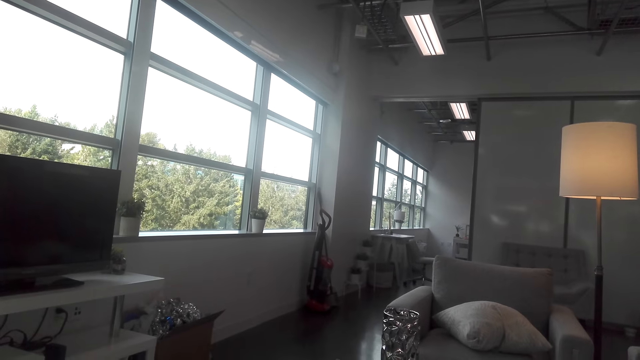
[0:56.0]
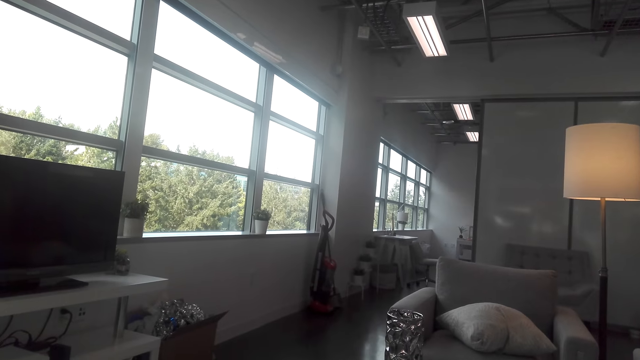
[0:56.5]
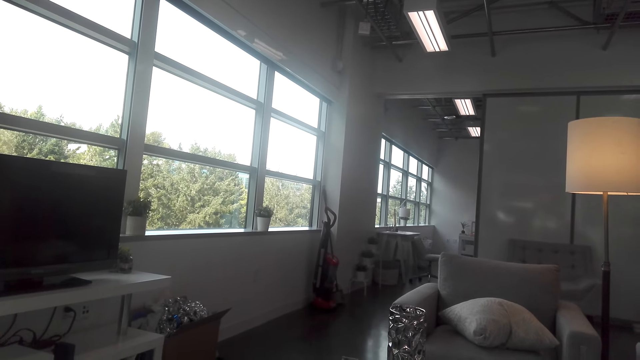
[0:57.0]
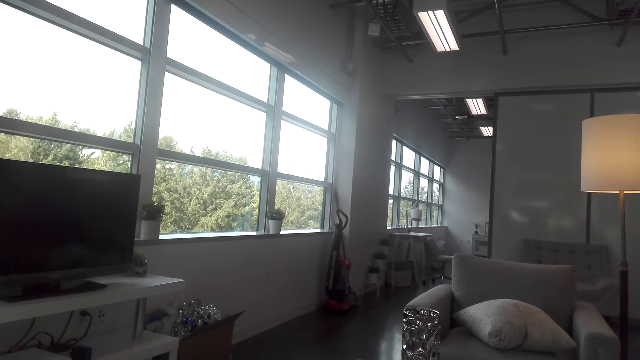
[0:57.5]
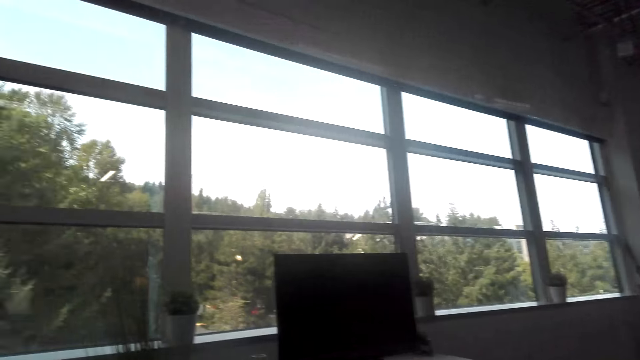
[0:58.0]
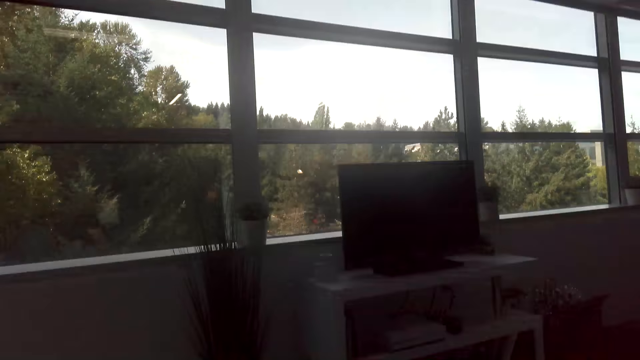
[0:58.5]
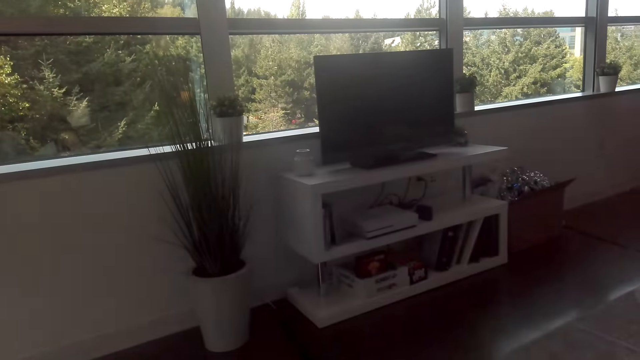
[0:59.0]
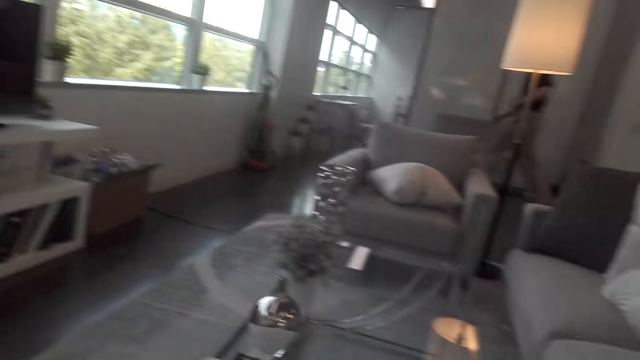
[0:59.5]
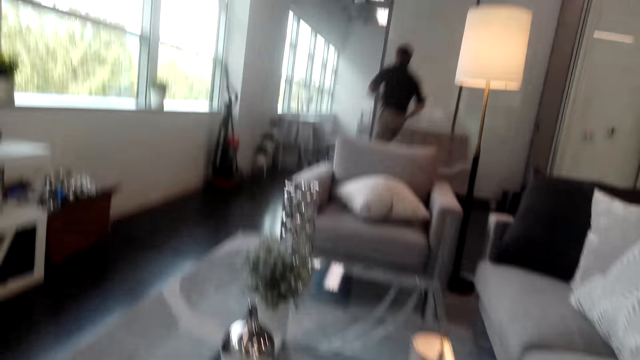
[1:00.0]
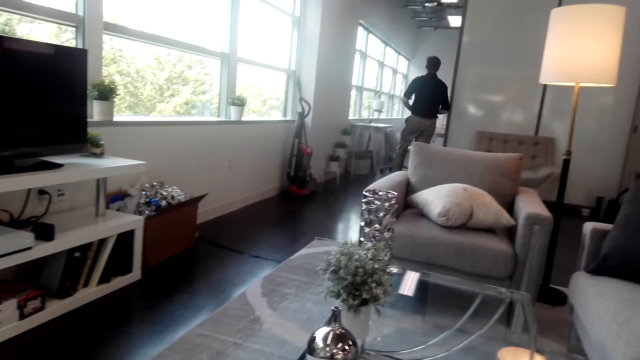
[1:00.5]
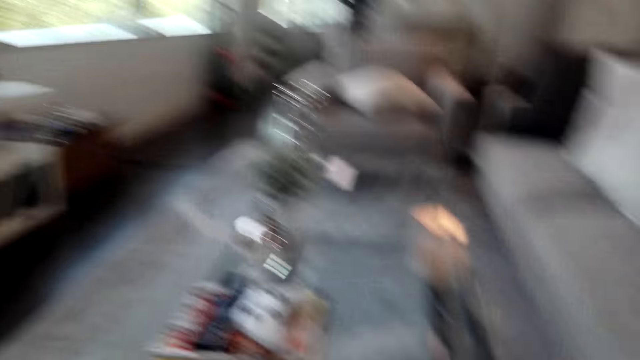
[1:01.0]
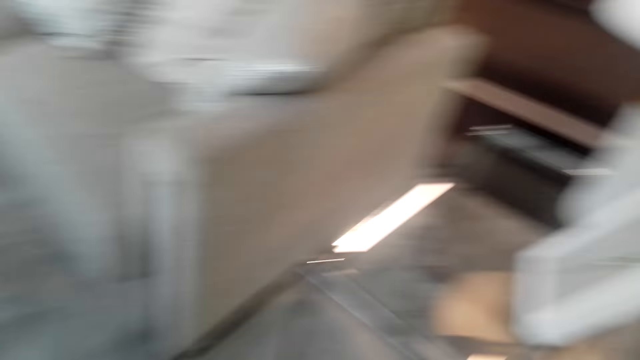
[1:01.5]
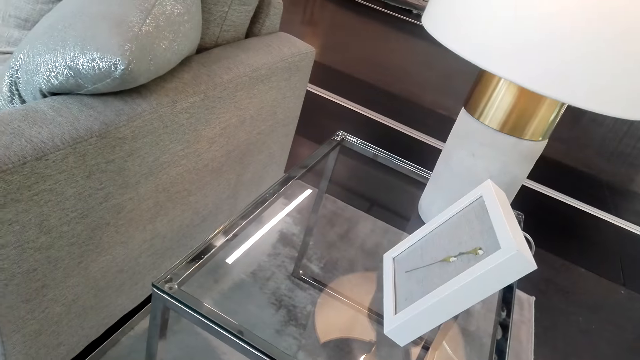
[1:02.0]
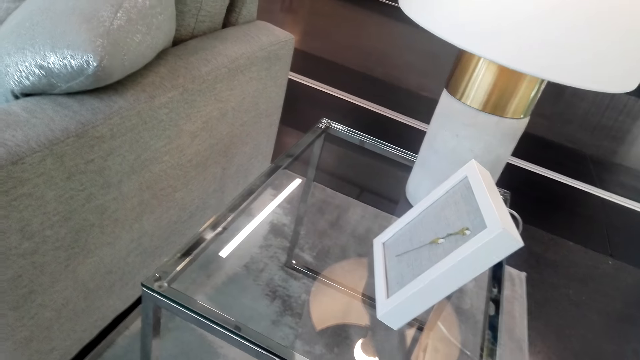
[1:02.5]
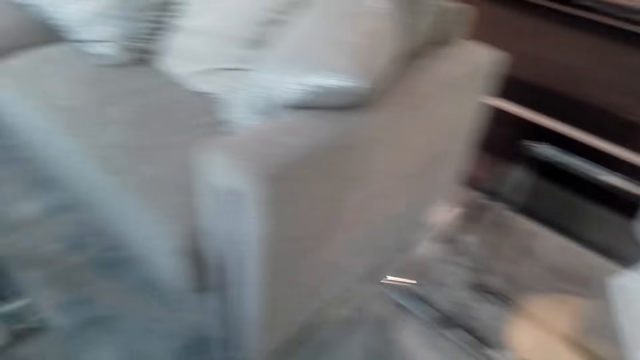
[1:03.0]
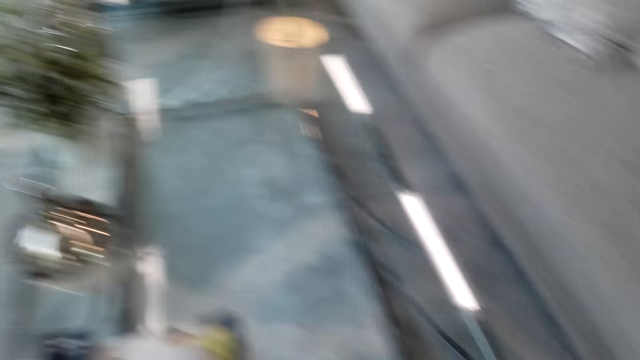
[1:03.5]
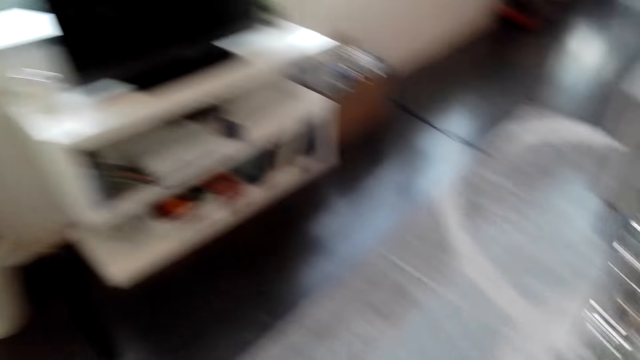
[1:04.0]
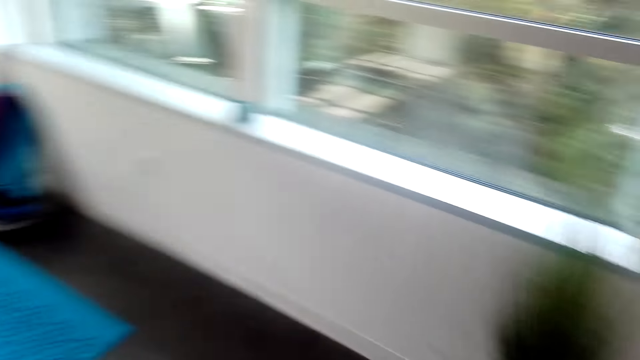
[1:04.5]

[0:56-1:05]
A man runs around the room. The camera wearer looks around.

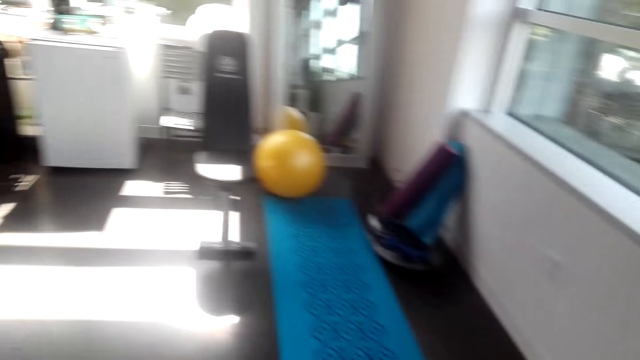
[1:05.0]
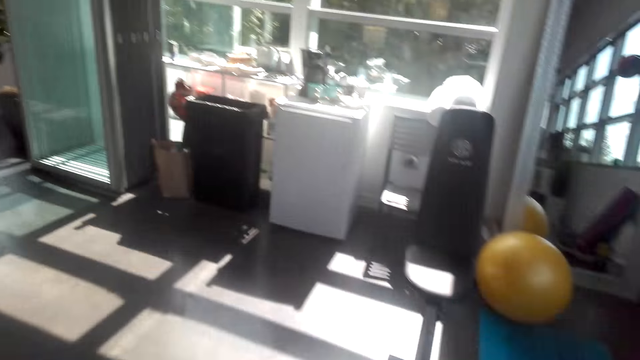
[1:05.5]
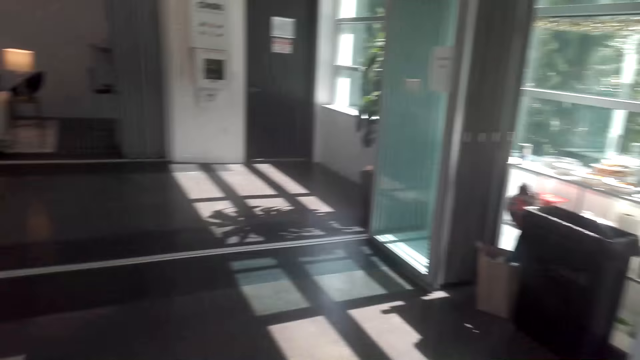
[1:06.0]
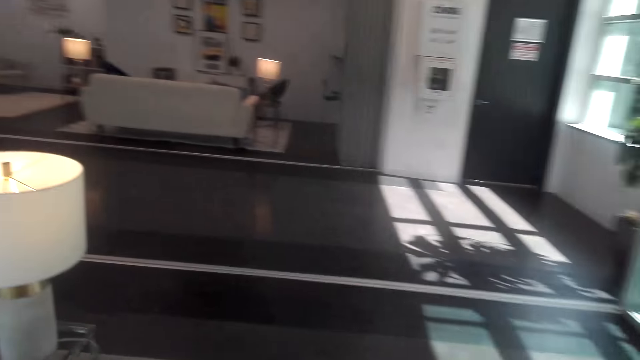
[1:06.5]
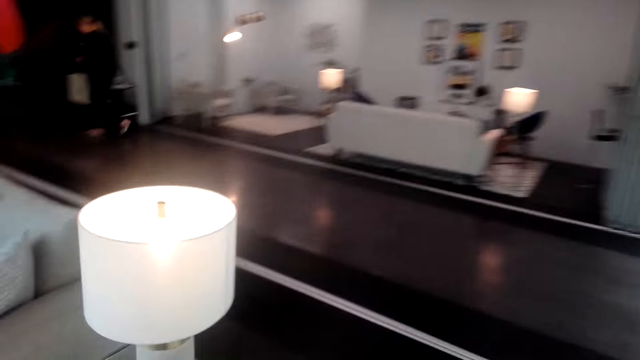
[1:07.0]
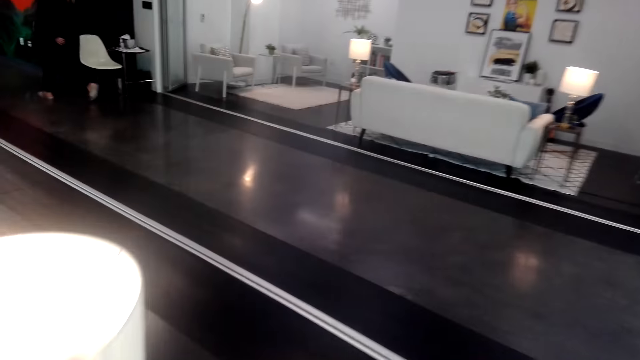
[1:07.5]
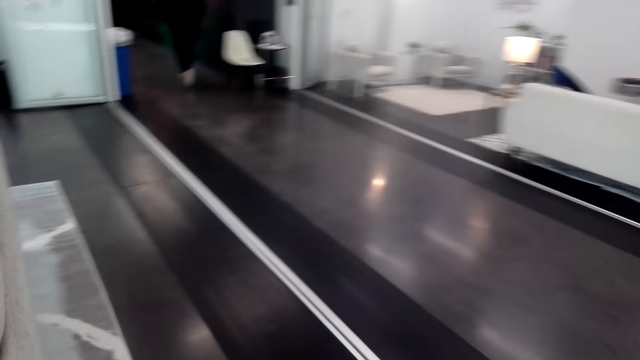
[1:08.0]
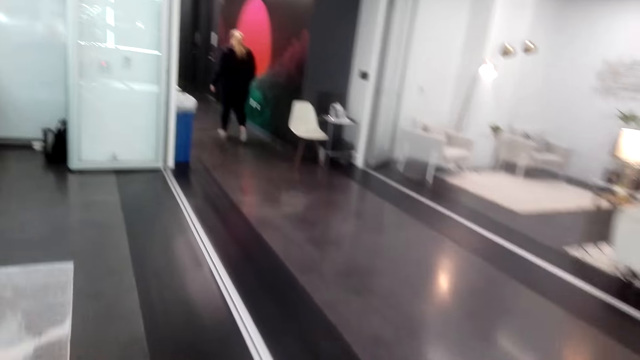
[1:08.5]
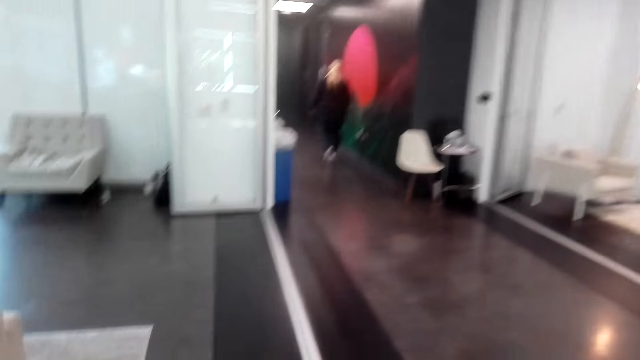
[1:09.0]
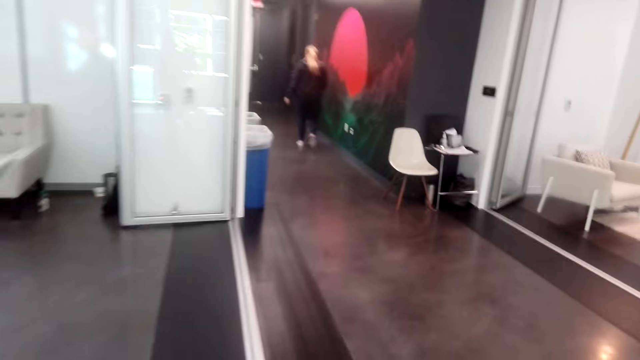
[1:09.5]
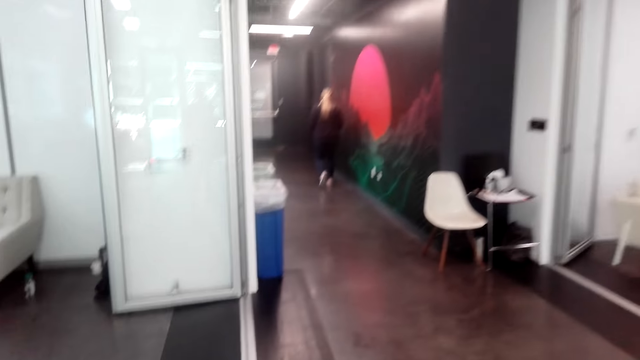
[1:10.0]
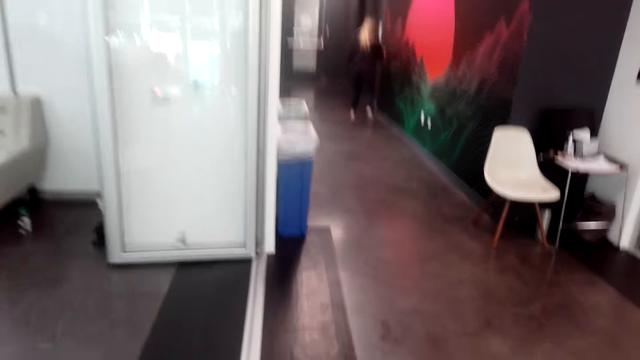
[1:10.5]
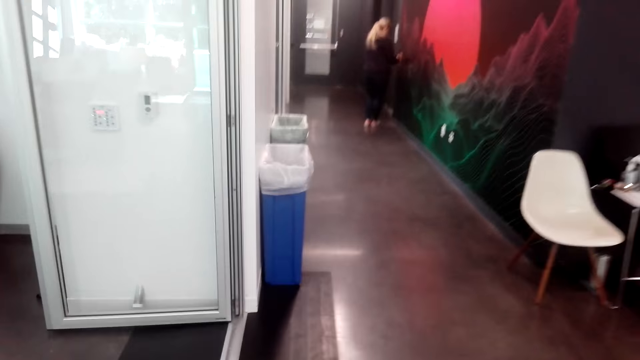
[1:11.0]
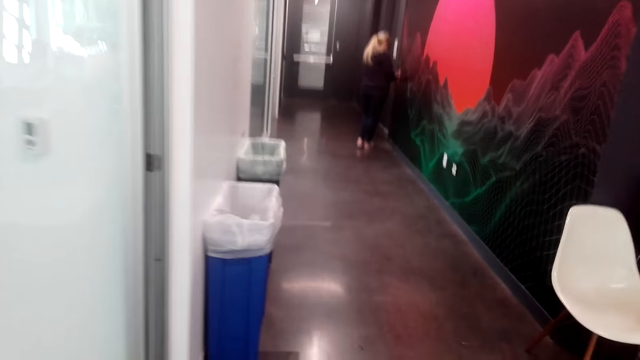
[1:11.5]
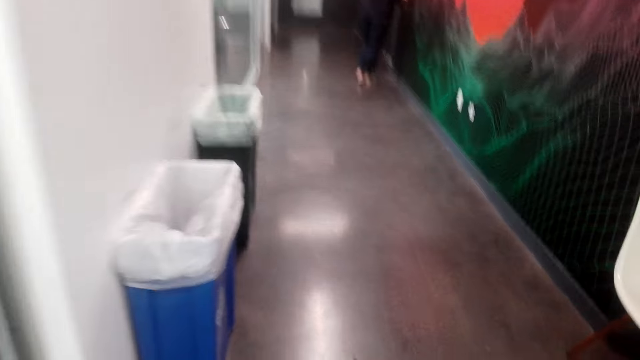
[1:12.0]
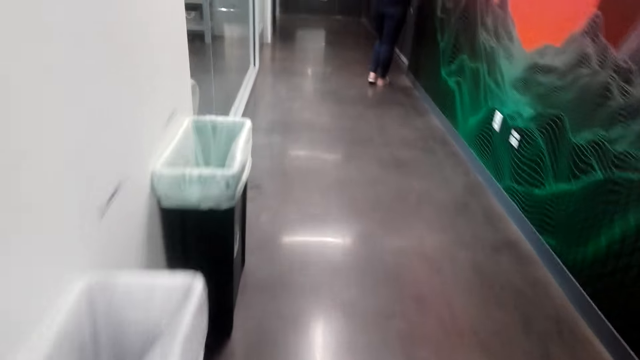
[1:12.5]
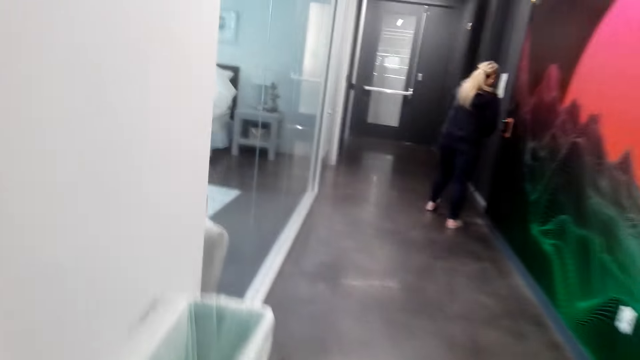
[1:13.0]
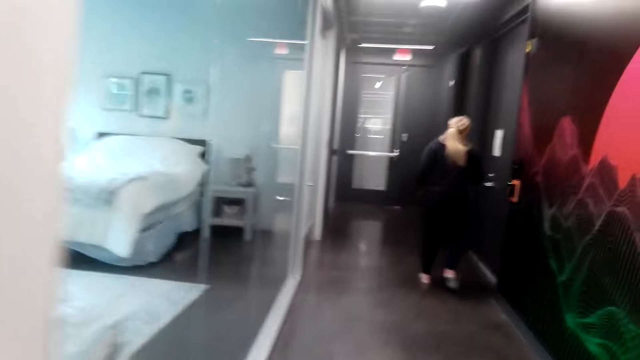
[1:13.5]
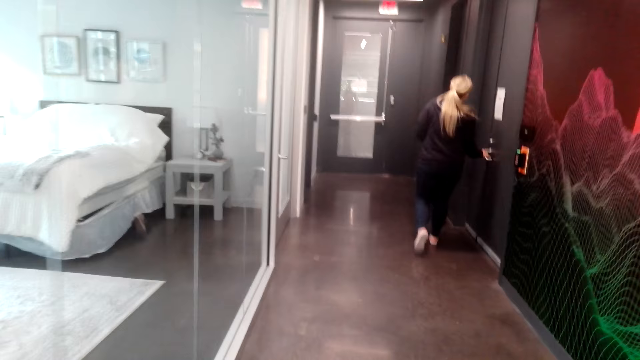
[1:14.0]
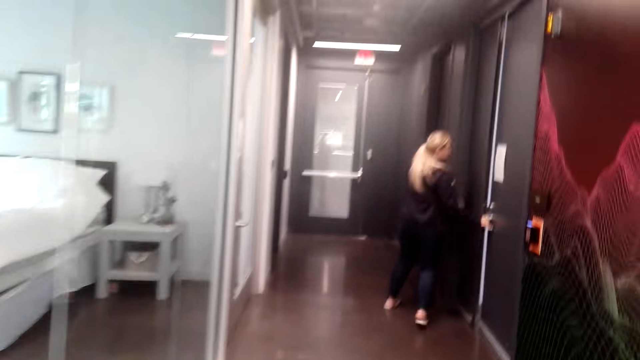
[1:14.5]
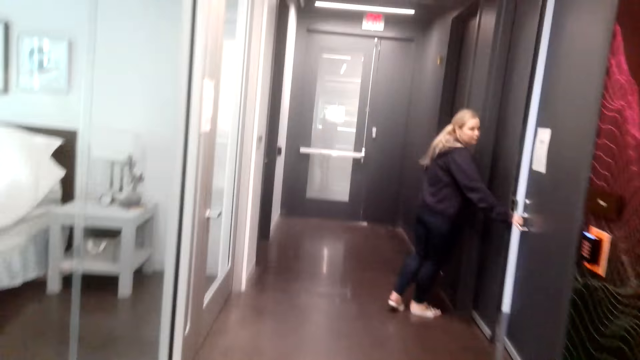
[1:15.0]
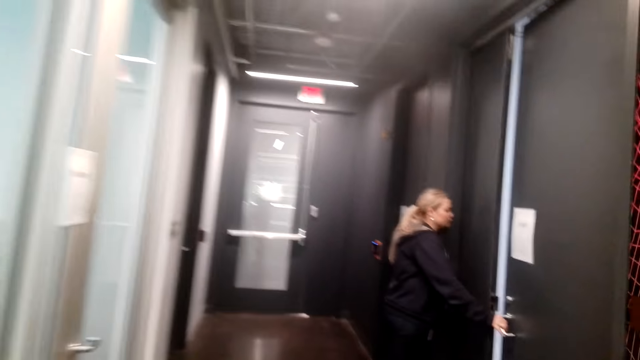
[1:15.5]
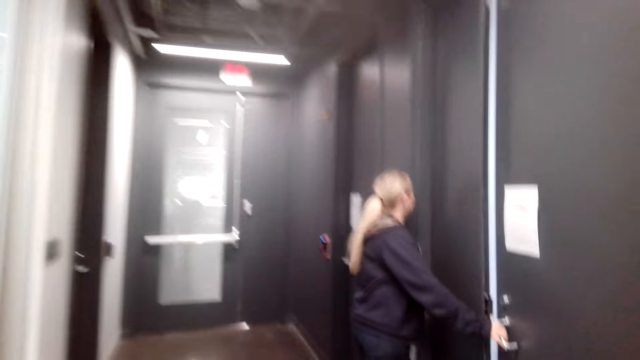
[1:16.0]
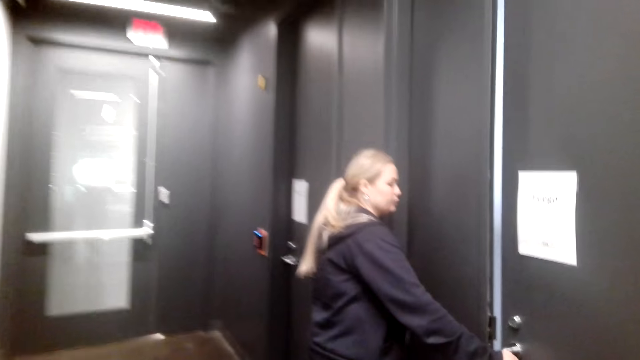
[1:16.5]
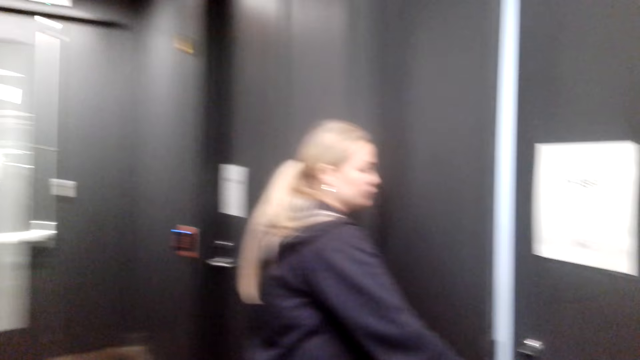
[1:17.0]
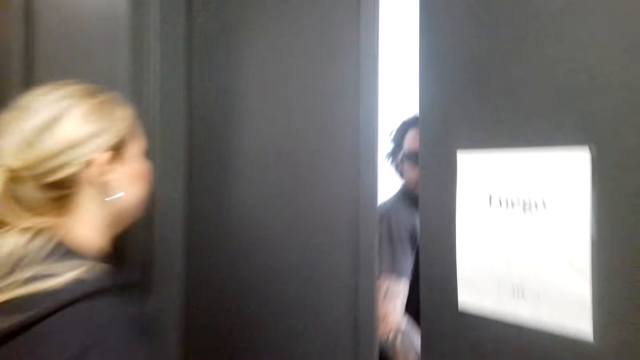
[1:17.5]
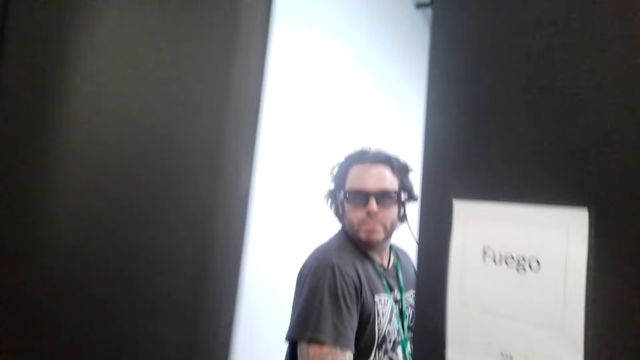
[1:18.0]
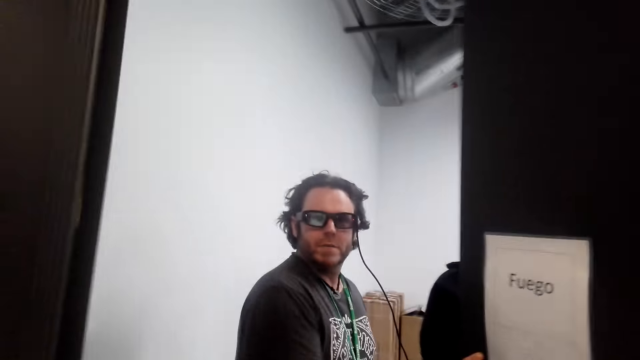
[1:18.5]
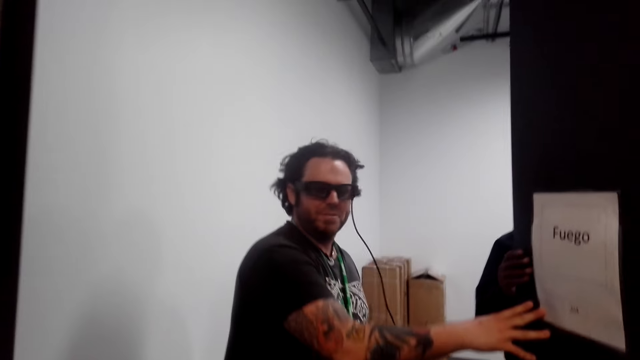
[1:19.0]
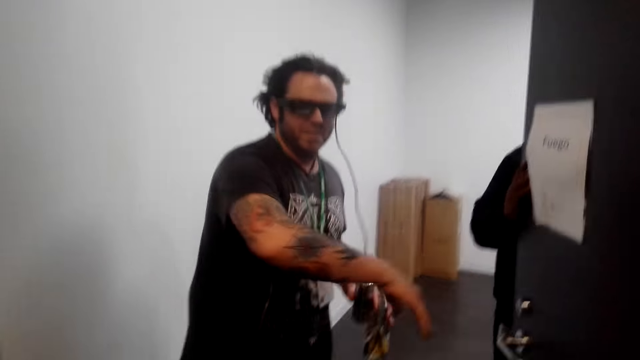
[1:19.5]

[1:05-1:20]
The camera wearer walks around the room. A lady walks around the room. She touches something, walks around and opens the door. She presses the lift from outside and opens the lift. A man pushes the door.
